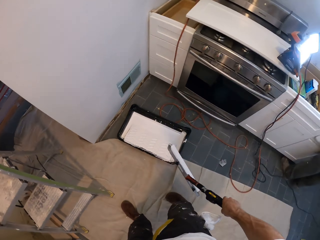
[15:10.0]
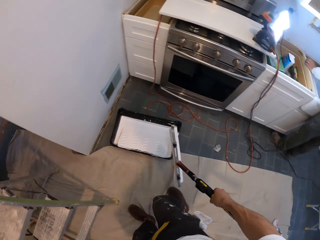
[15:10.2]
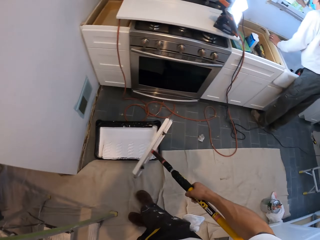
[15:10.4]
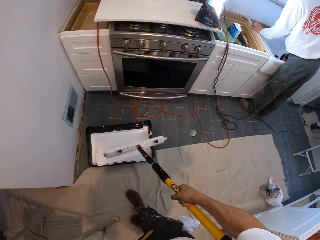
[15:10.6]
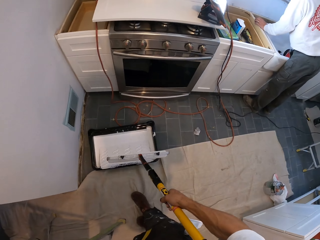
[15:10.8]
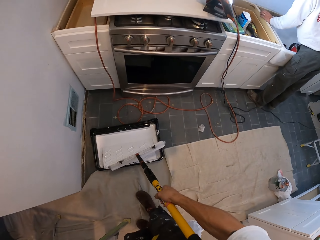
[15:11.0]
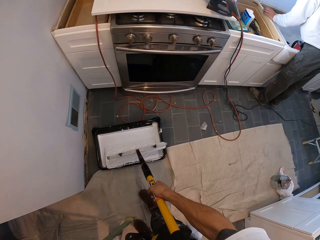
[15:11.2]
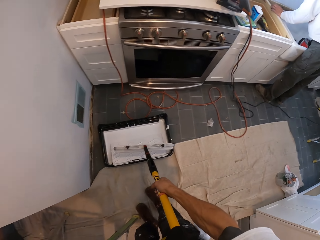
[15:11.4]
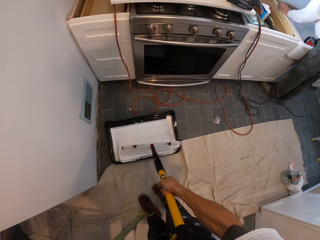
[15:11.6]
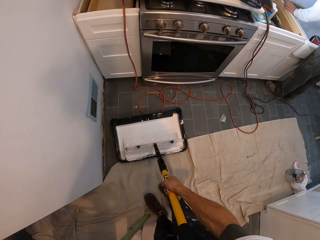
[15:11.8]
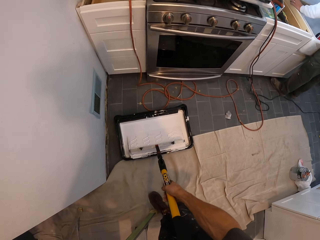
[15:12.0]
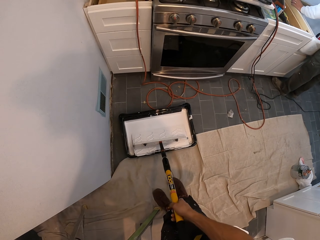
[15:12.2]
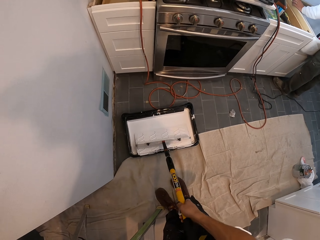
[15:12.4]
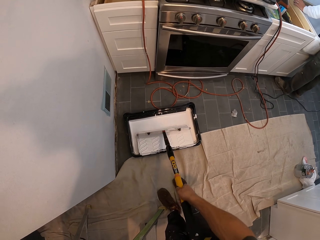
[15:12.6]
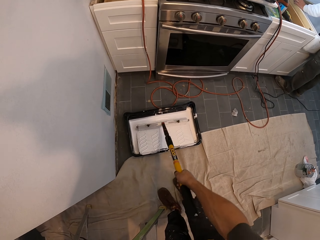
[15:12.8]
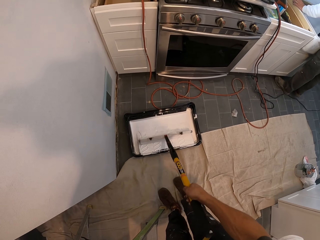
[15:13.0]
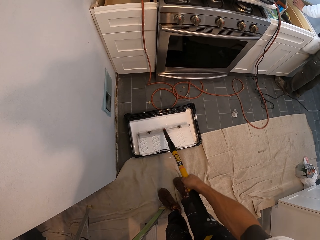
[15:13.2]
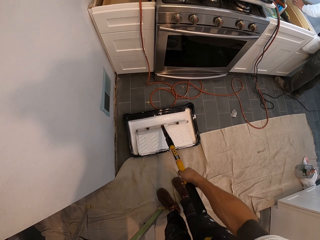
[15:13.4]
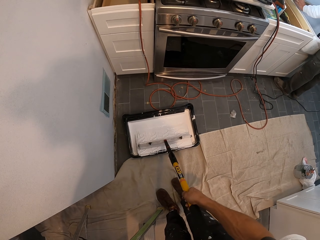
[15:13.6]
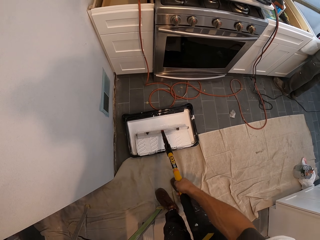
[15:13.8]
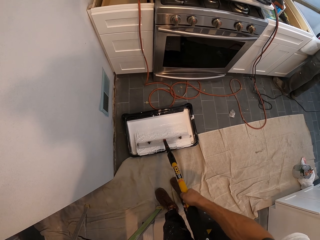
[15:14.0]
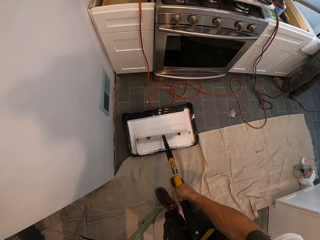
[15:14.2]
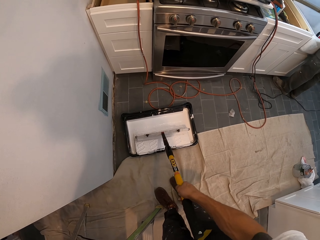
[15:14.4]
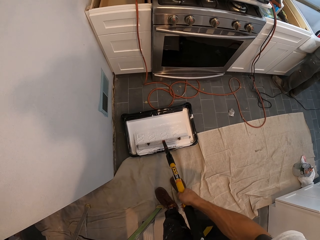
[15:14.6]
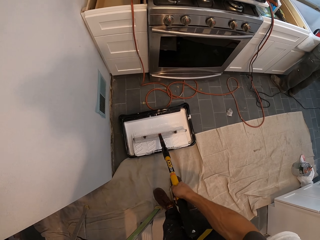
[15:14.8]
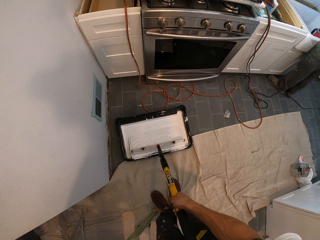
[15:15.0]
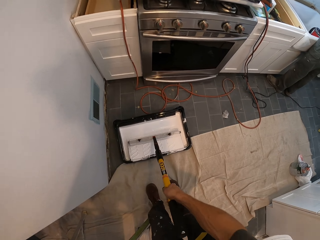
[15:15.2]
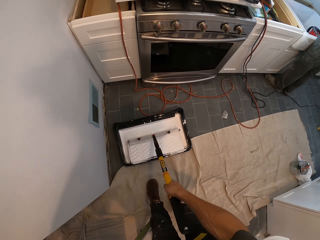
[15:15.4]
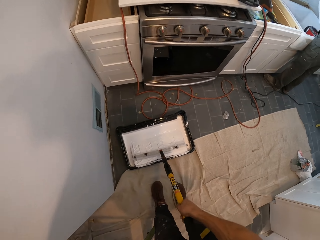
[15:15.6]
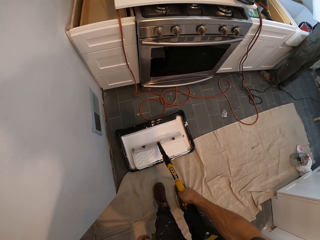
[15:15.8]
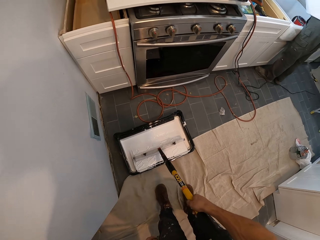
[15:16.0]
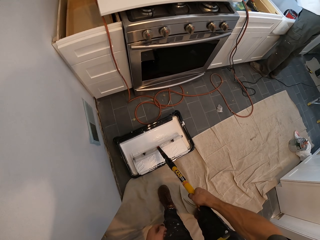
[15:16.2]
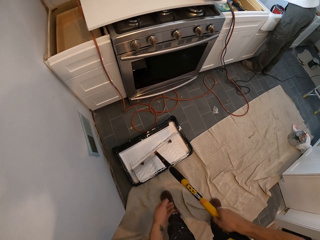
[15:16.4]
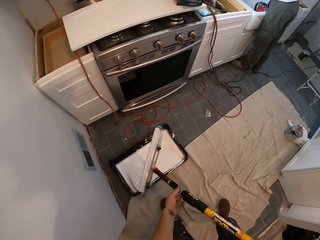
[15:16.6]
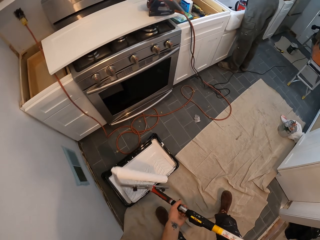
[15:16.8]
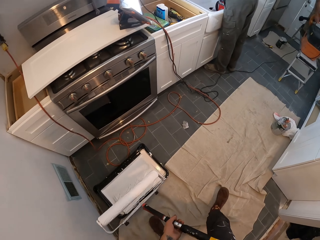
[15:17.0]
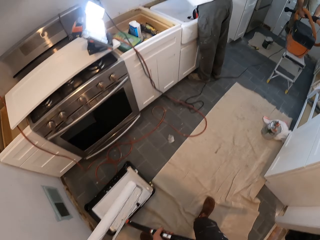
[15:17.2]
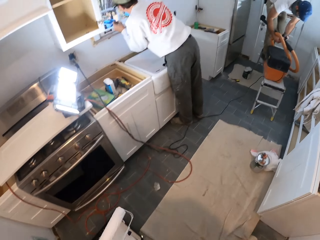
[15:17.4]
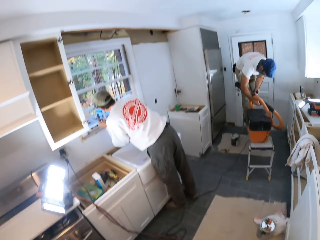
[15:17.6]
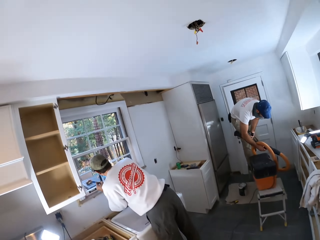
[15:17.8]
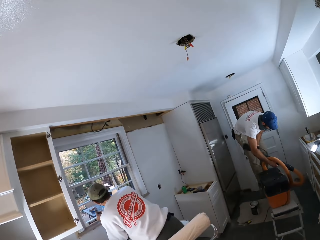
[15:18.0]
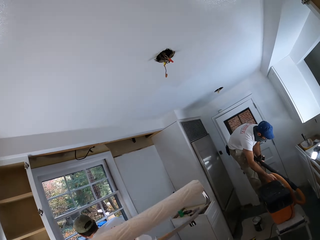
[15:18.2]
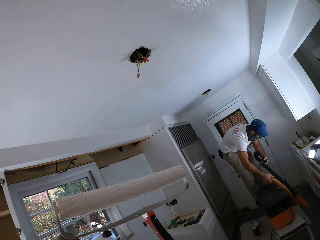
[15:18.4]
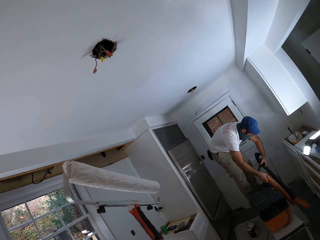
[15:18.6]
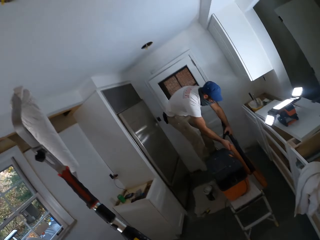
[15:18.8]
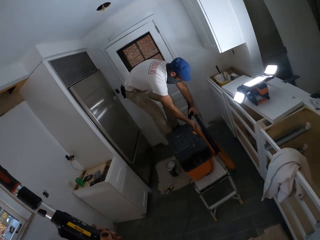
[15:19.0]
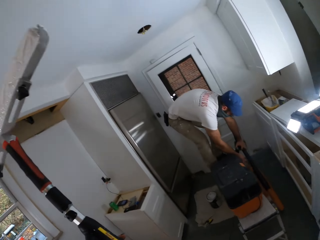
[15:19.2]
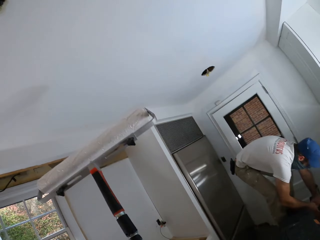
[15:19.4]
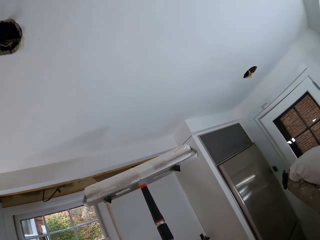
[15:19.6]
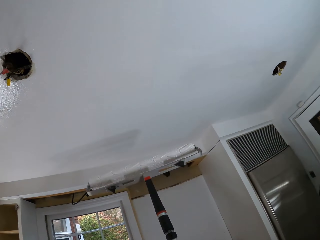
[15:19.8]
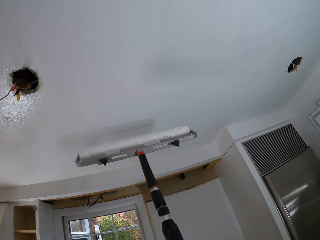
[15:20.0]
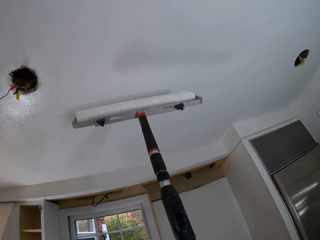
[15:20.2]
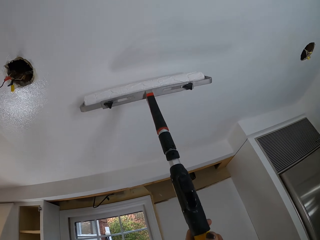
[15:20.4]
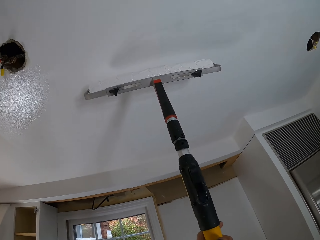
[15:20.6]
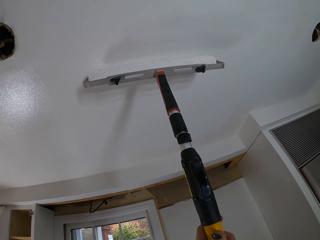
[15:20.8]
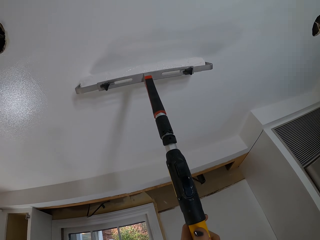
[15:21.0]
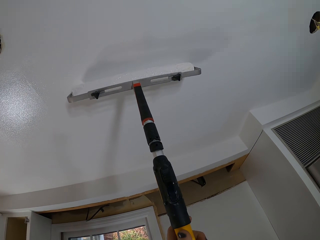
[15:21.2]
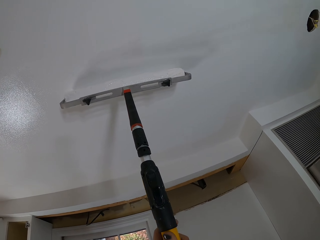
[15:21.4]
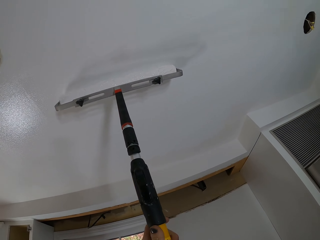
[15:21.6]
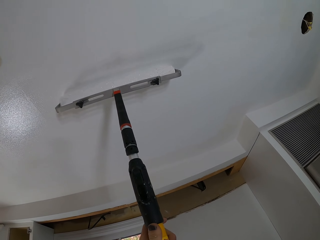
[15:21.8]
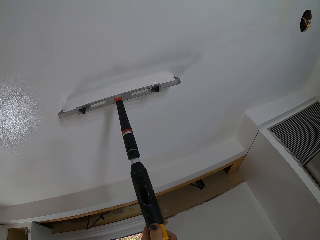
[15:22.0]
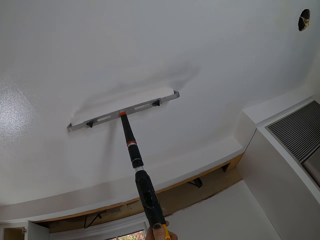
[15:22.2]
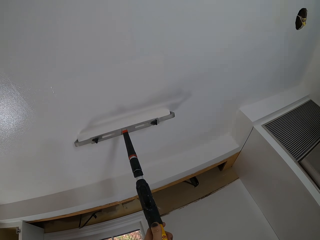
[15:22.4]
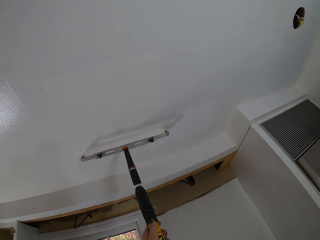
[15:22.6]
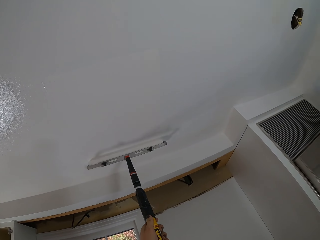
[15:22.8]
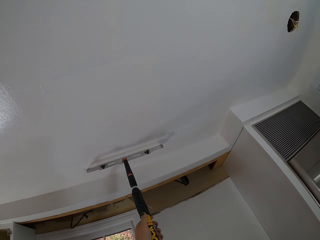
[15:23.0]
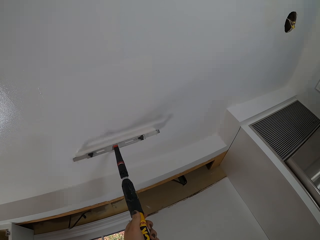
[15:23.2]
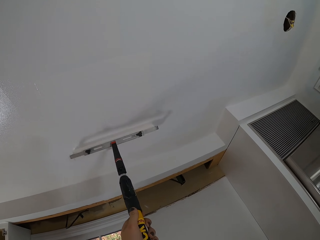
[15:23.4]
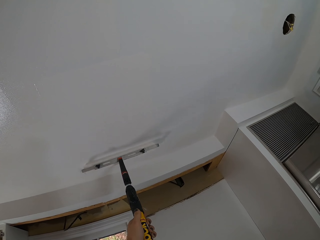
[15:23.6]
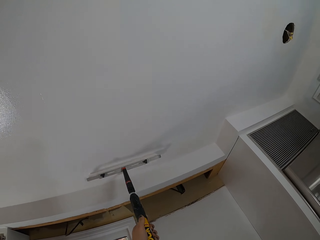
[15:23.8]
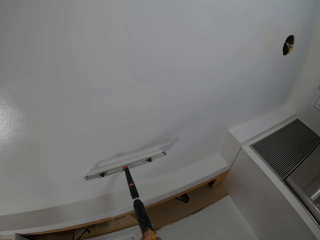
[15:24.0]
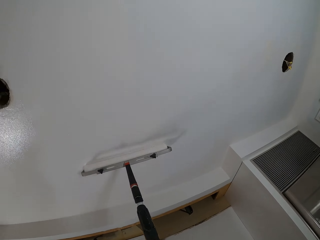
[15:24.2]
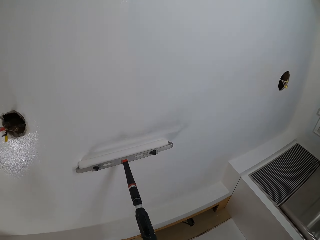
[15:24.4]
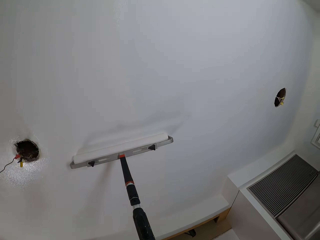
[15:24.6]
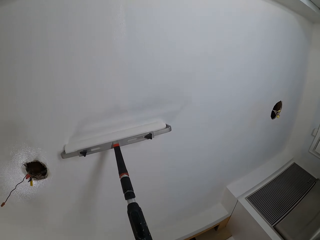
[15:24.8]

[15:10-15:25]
The camera wearer rubs the paint brush or roller on a paint container. They walk around the house. A man paints. Another man moves the tube. The camera wearer paints on the house wall or ceiling.

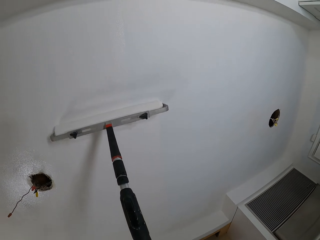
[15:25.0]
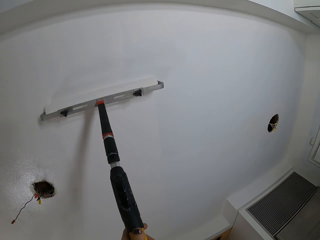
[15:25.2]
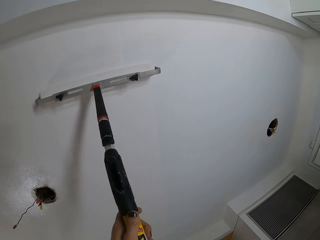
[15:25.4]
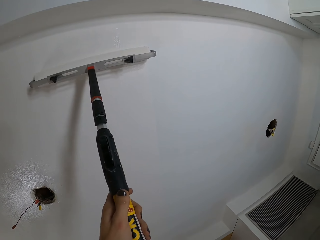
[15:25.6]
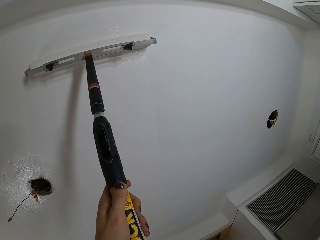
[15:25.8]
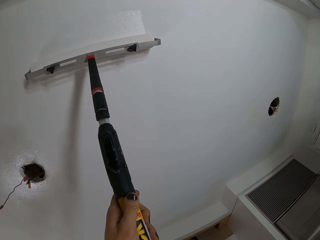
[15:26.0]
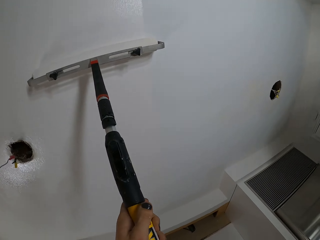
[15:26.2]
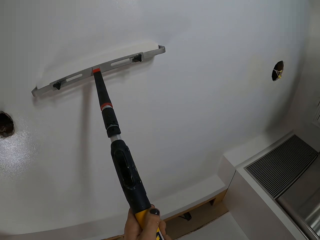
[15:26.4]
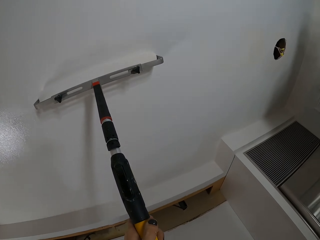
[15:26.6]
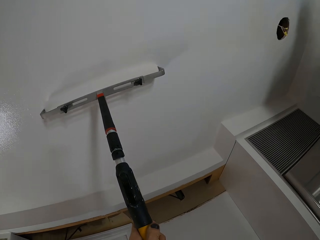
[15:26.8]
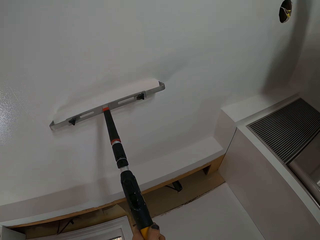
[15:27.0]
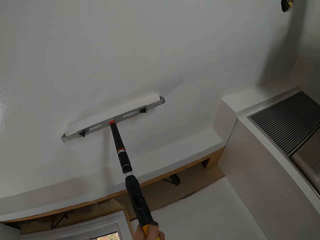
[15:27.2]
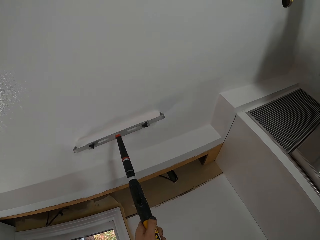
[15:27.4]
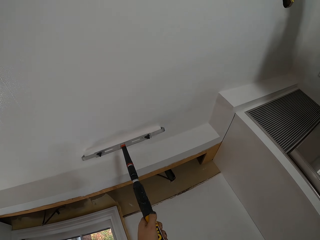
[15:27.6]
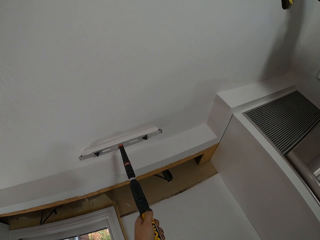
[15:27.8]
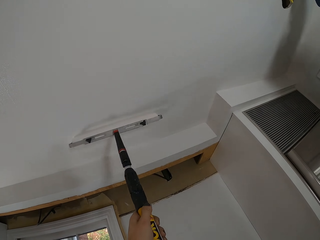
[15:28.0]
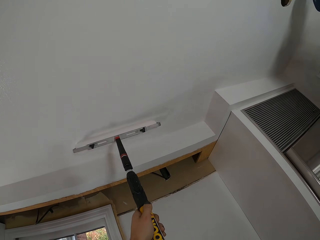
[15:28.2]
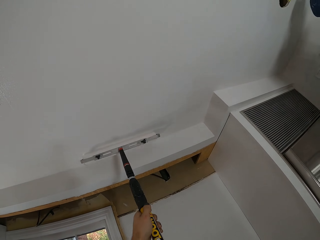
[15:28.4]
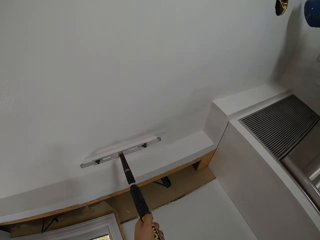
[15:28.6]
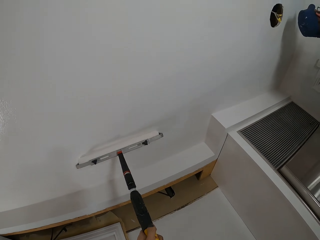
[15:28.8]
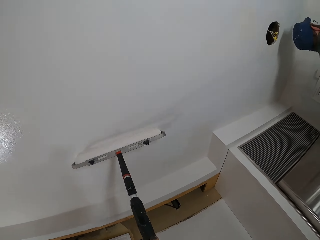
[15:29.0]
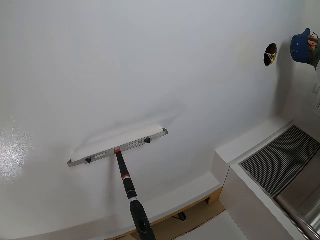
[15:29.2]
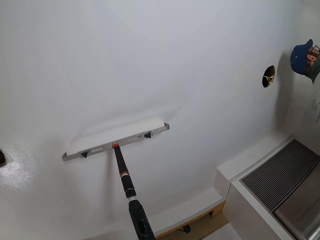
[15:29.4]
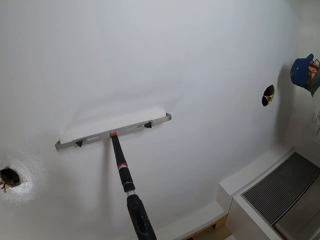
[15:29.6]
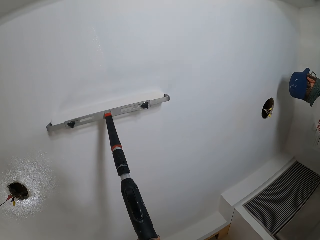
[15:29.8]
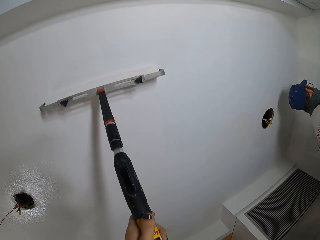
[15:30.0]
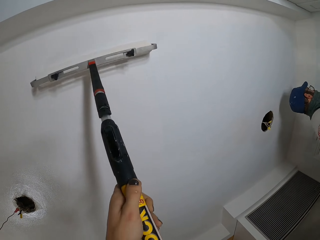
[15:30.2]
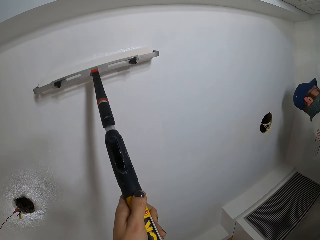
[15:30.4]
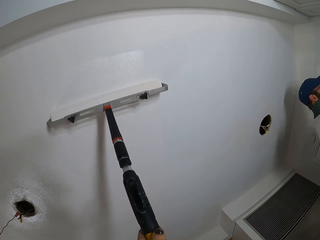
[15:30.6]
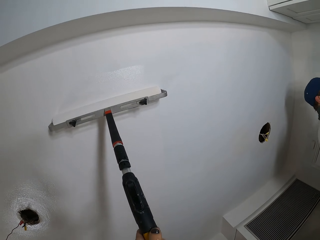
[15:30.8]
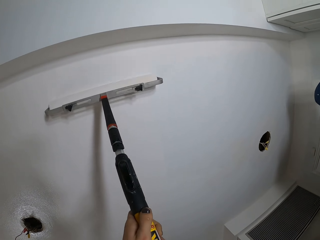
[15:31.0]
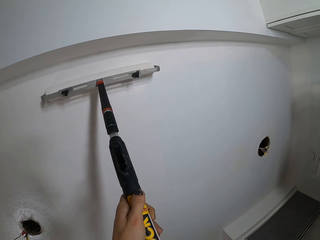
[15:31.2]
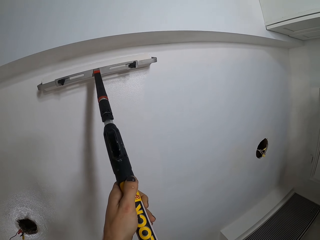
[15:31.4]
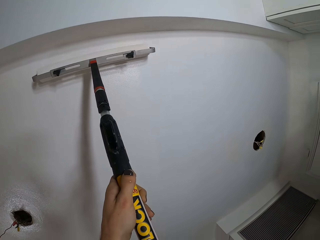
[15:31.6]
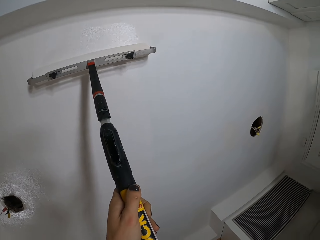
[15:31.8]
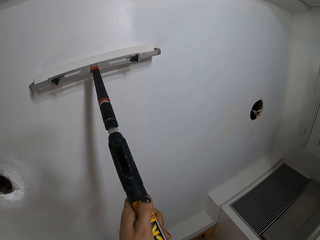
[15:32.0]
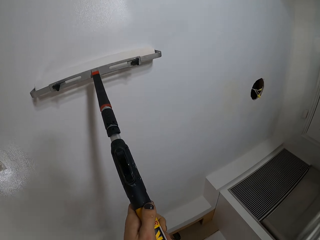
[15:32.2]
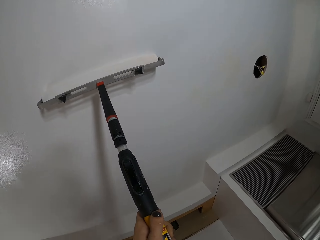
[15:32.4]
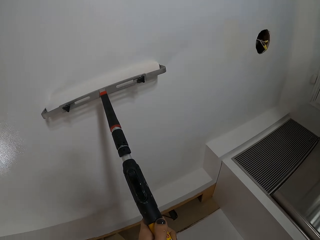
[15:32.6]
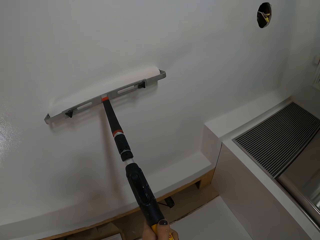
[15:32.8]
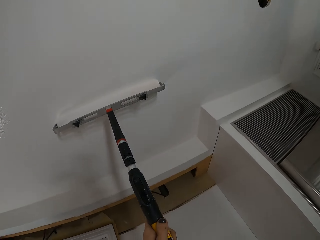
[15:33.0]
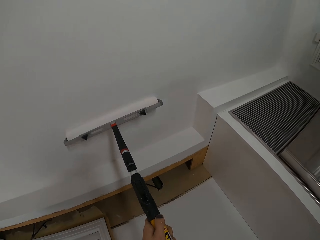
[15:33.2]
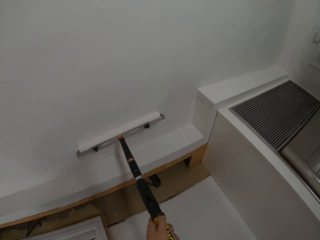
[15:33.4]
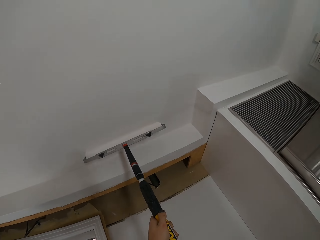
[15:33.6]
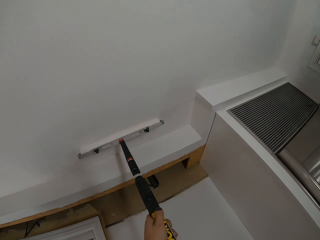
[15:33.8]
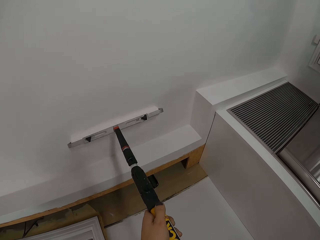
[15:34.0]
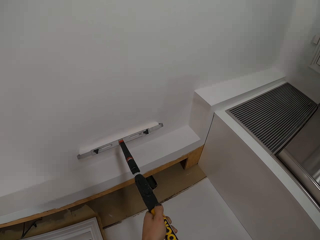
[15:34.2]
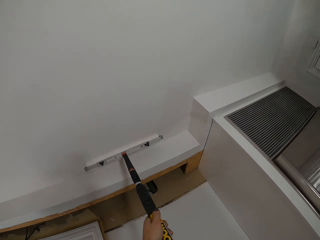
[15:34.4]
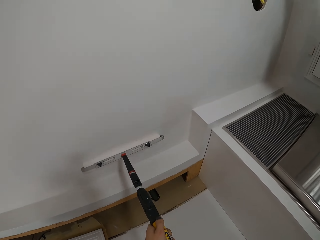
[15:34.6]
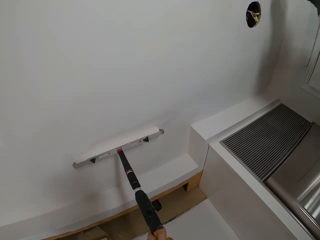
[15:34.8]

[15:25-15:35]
A man moves right.
